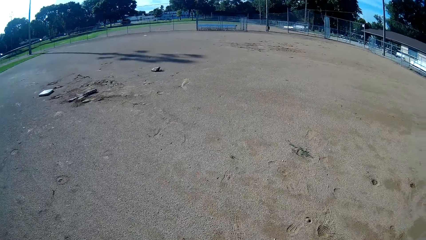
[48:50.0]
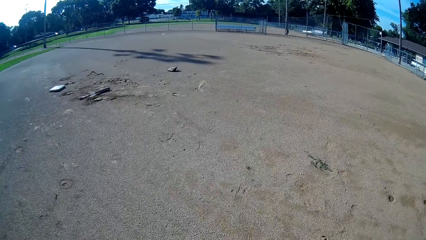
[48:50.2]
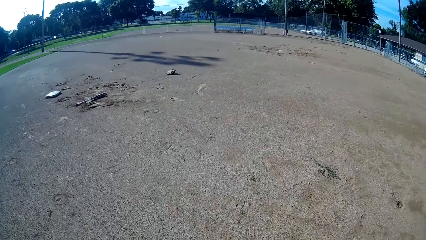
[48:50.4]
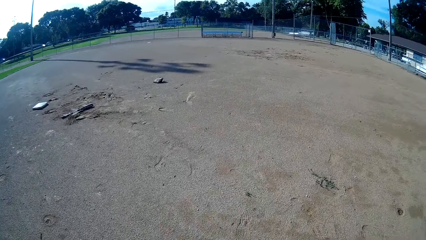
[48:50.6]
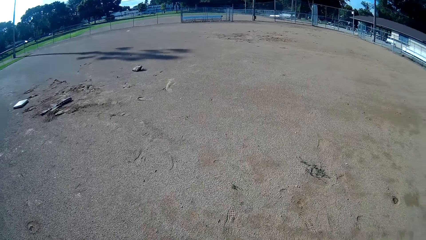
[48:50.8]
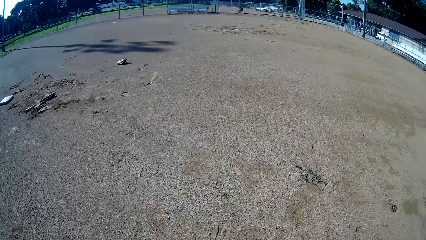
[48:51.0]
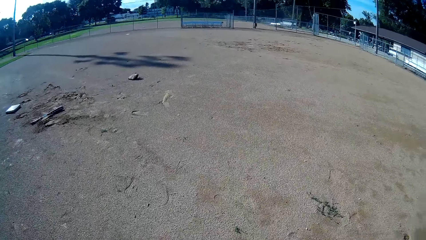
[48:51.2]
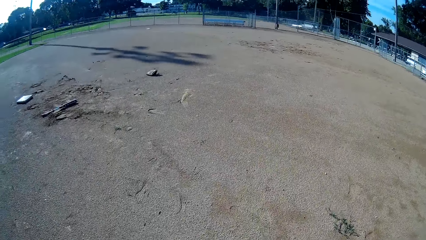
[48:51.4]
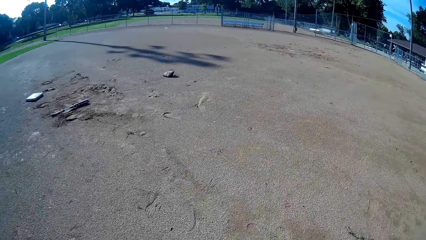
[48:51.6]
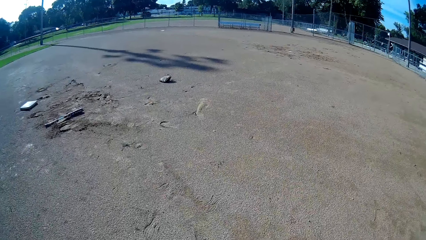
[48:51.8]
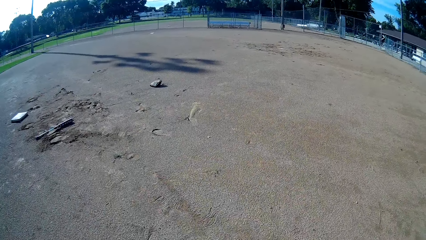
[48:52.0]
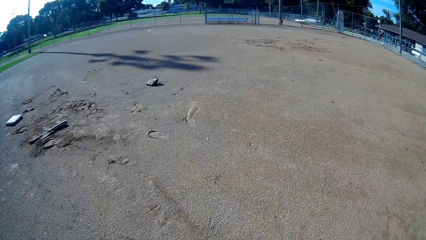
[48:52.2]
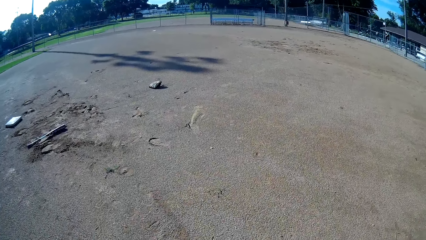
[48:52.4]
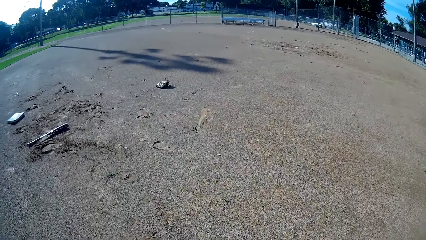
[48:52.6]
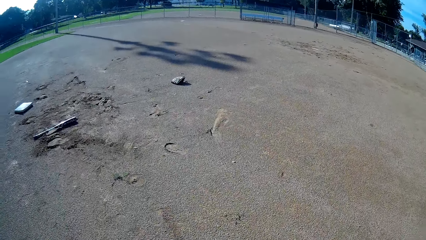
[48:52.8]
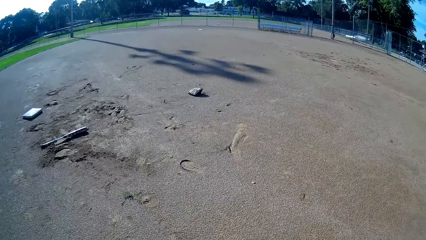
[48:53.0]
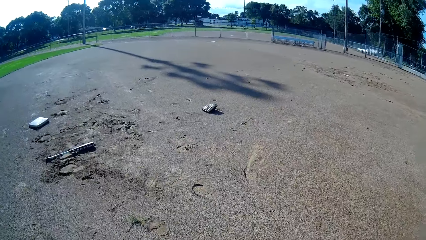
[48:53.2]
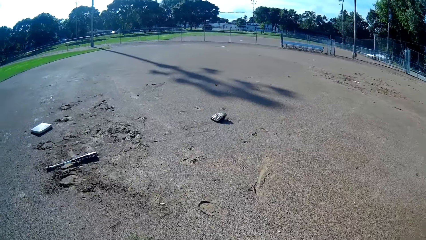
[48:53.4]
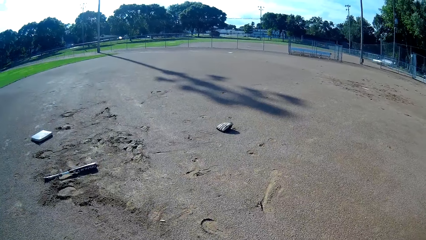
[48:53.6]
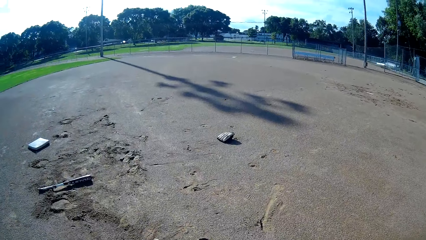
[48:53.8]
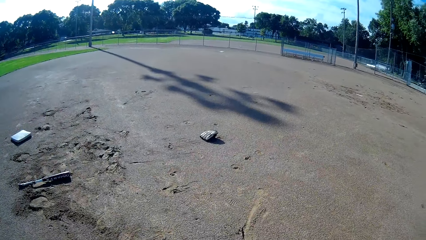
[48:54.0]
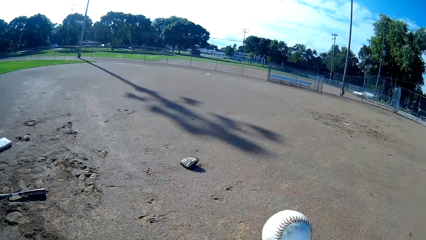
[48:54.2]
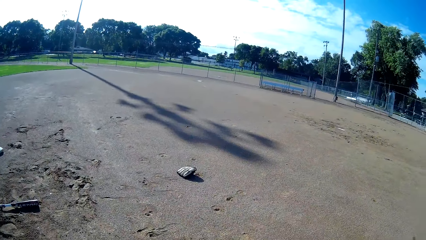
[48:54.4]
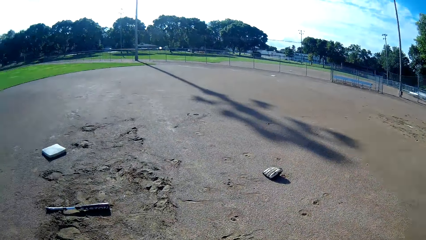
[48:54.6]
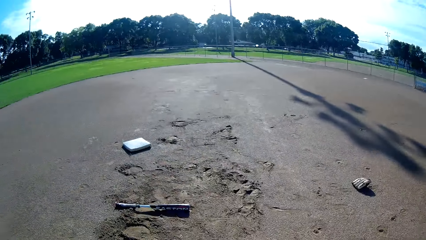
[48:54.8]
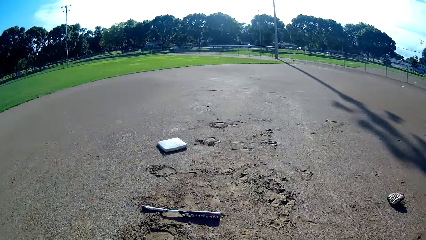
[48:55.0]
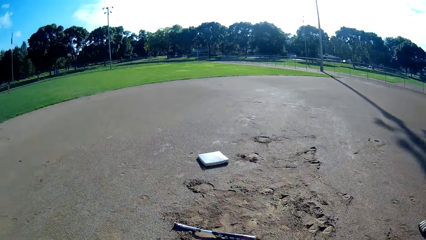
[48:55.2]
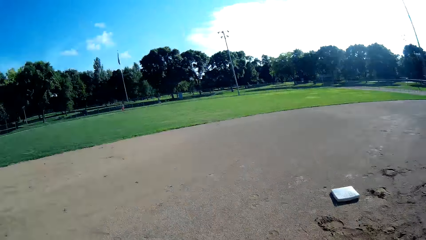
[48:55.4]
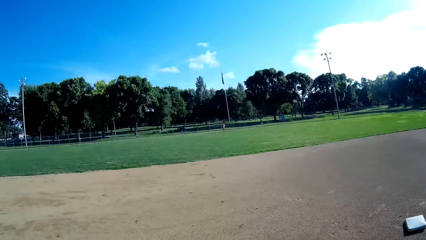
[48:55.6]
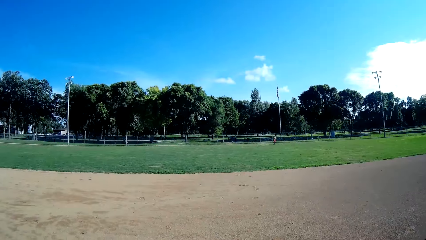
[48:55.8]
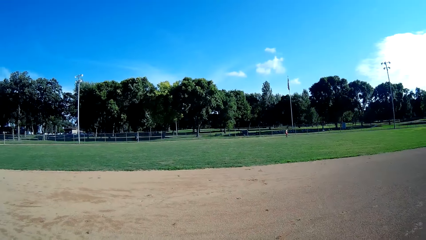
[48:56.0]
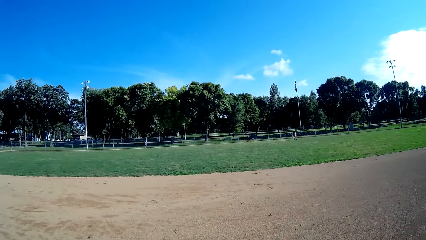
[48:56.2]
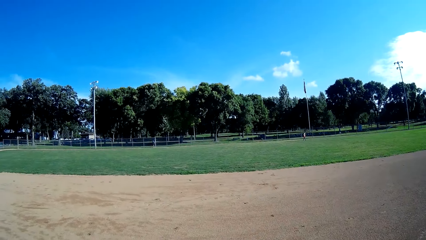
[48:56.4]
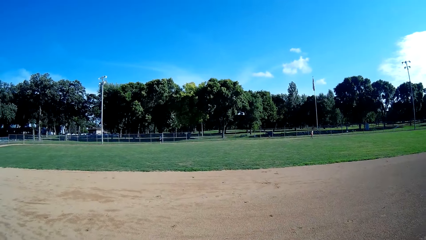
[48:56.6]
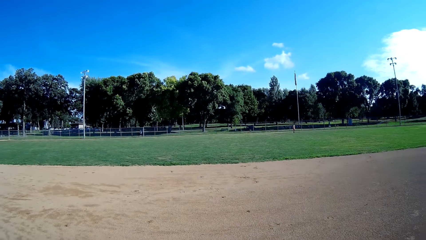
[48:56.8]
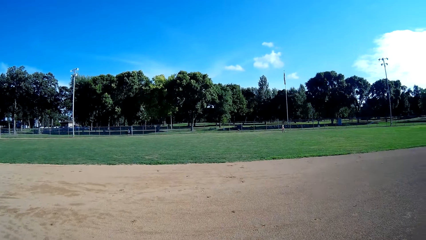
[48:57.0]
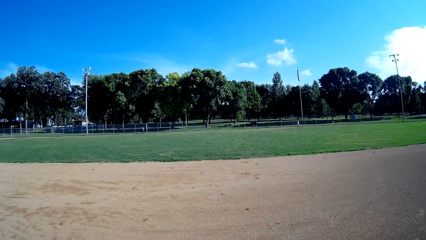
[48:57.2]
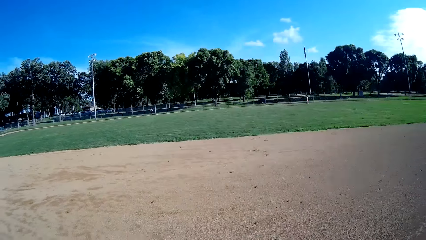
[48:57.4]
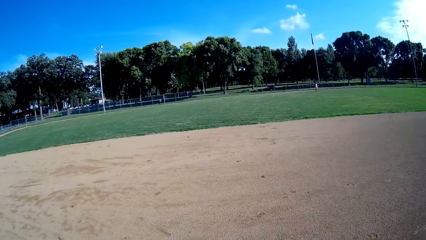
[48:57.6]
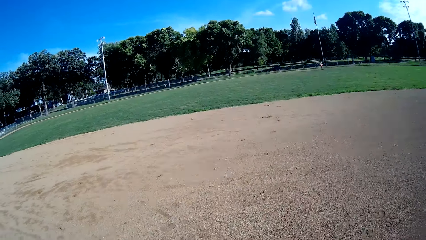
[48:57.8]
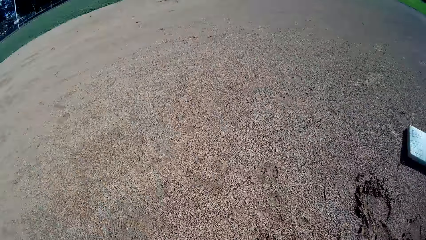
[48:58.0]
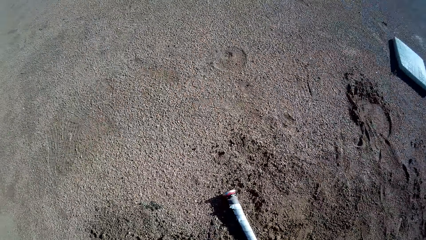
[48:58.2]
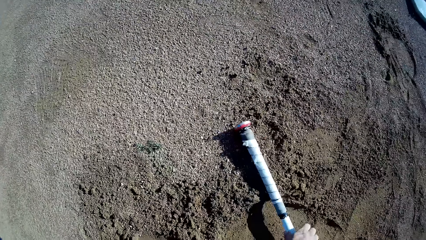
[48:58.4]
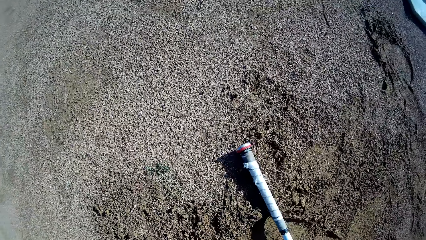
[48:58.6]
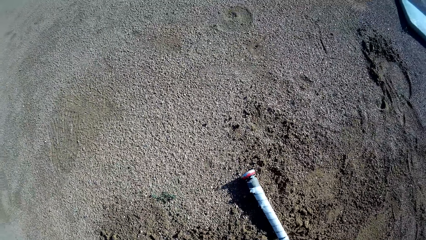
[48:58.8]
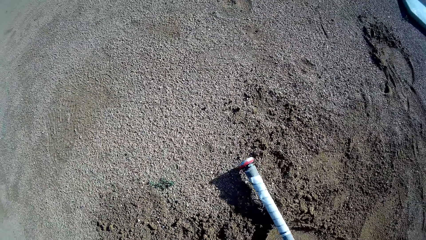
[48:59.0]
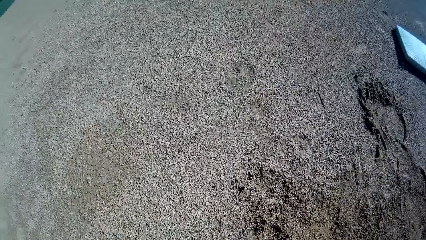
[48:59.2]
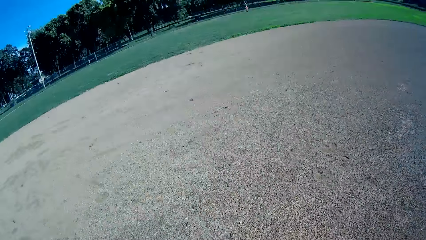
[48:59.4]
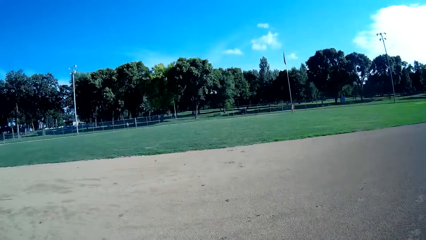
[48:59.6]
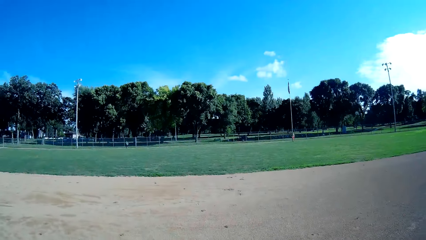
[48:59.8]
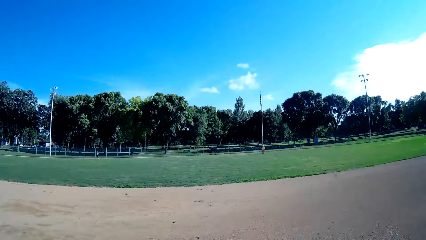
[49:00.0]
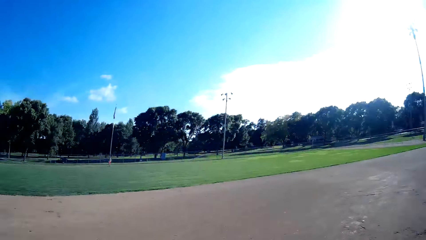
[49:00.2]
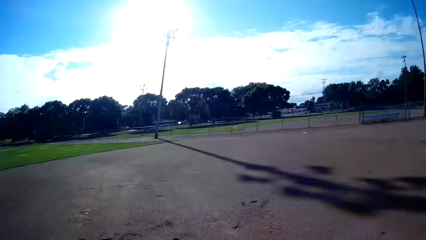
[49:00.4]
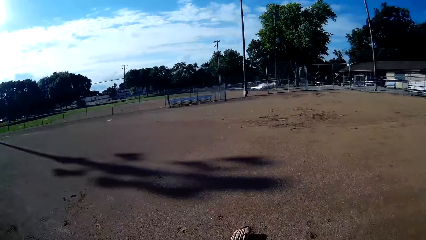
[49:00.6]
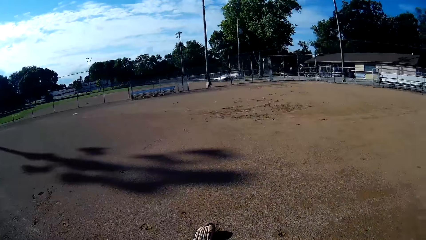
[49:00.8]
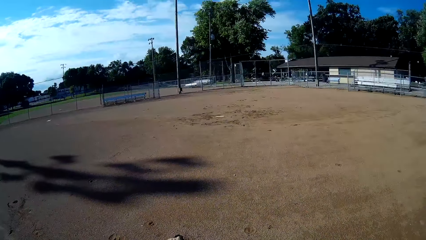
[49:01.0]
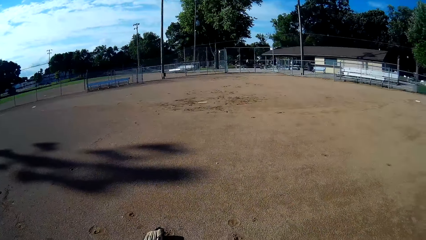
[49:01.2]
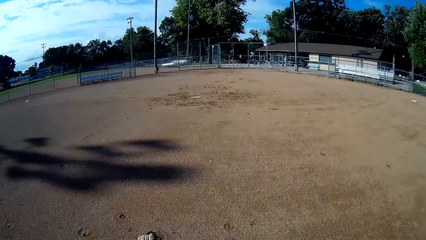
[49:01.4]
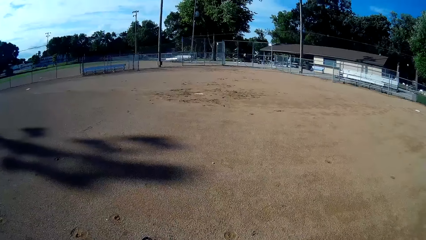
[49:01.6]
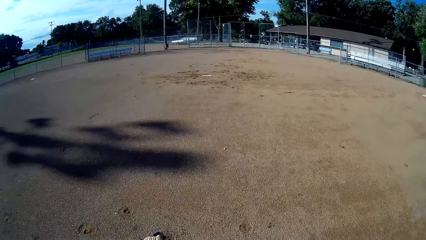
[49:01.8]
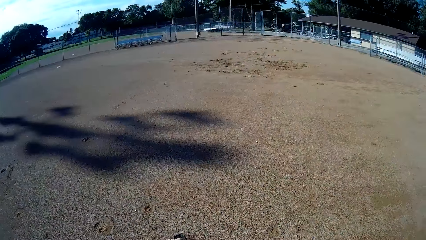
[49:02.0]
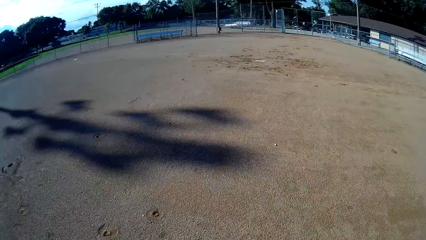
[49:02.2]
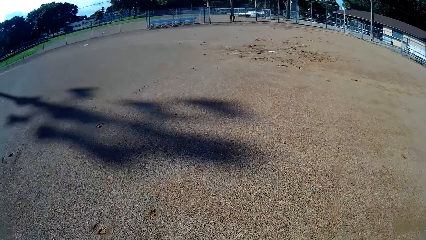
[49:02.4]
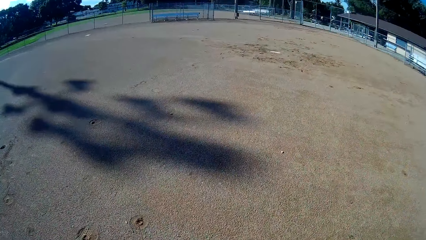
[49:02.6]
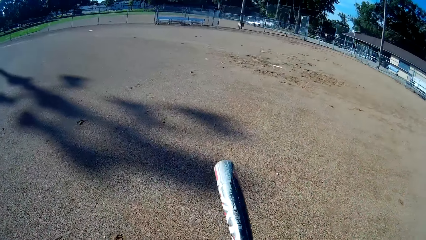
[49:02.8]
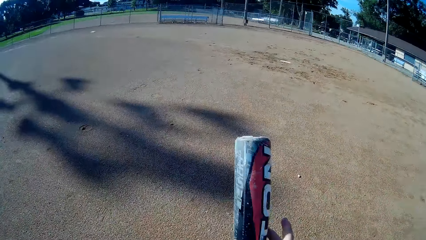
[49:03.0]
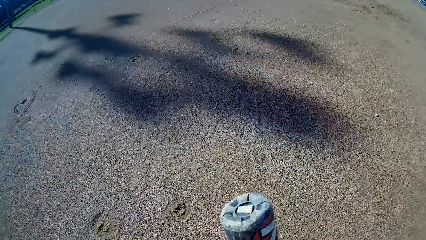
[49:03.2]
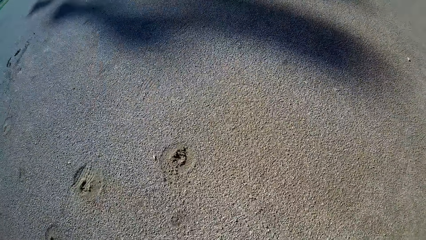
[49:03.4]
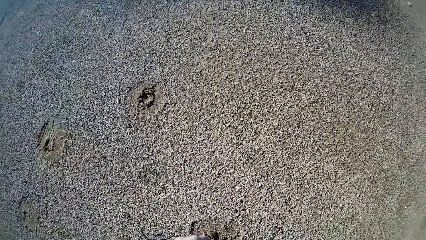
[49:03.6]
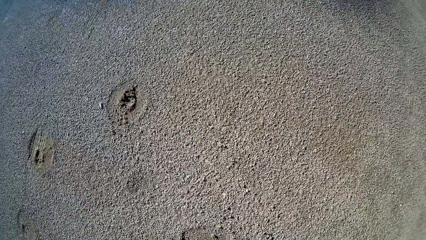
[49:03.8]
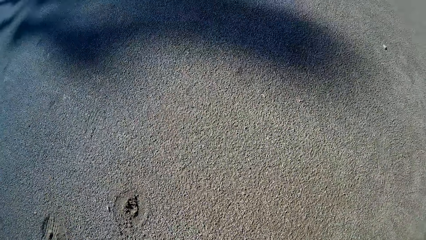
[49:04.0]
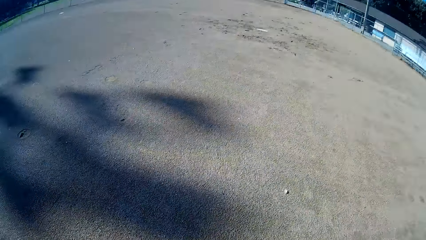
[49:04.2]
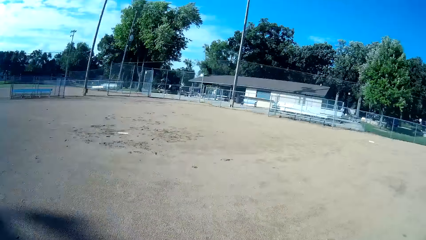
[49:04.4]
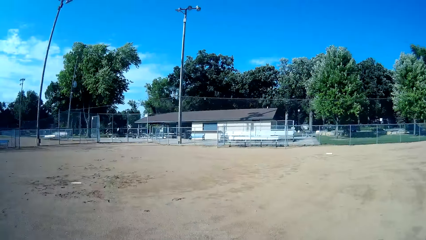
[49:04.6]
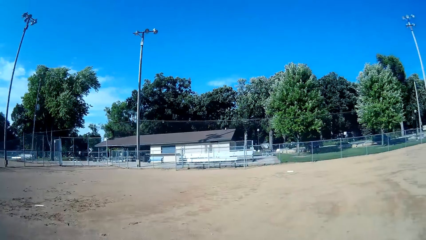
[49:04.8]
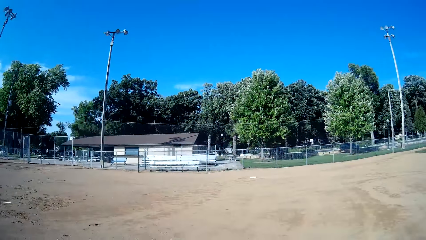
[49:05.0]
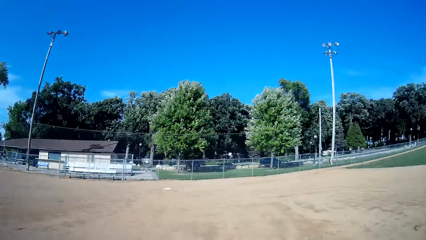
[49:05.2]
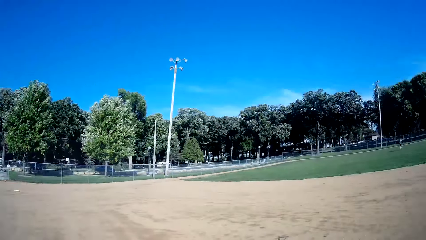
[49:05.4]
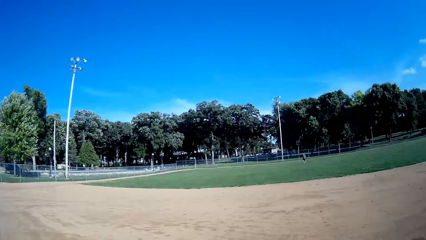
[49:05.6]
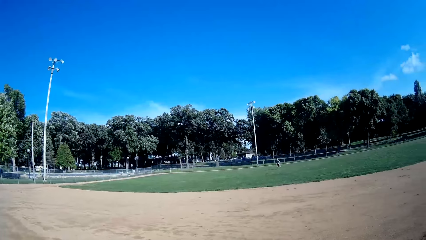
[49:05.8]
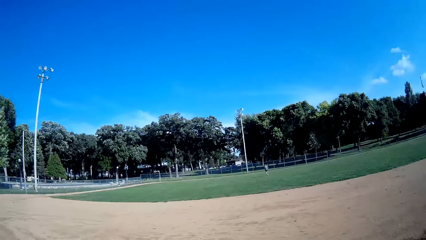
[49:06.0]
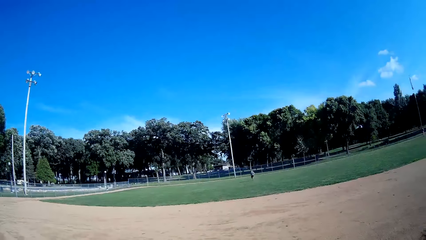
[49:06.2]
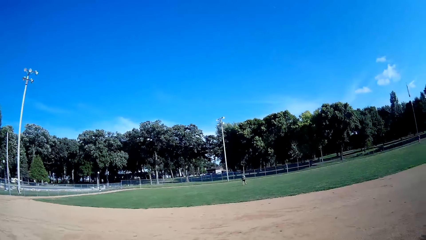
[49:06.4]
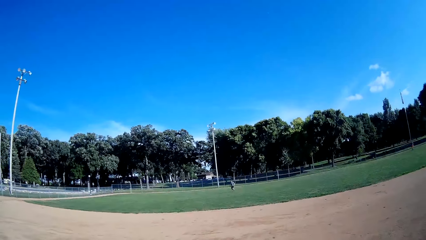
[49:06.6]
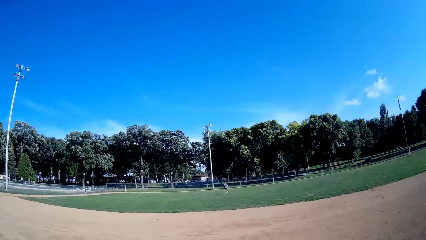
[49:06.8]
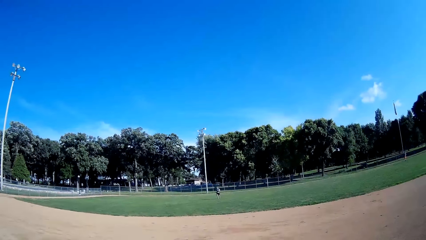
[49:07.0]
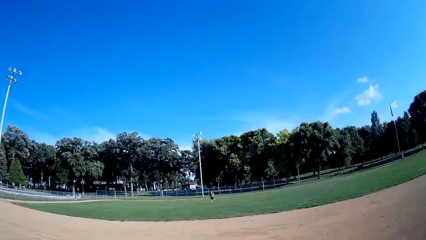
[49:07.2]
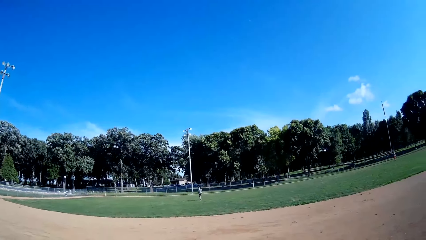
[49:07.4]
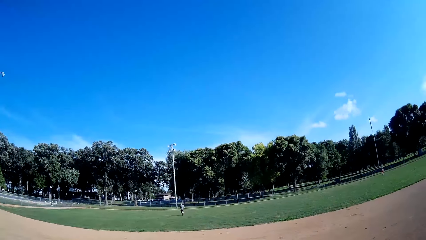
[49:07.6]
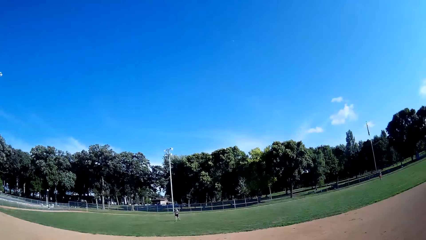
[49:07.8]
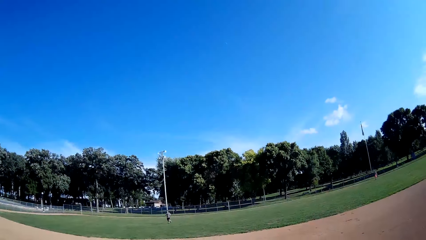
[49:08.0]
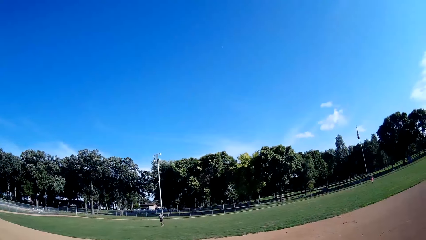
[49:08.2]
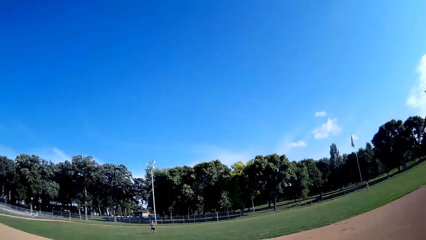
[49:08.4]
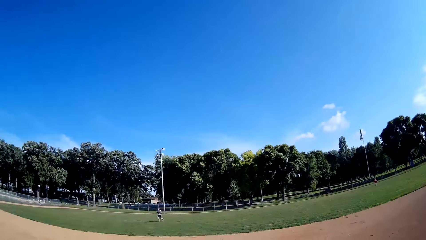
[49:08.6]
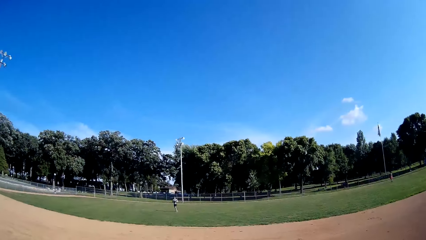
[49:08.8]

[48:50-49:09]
The camera wearer picks up the baseball bat from the ground. They walk around the field. They walk away from the baseball base. They flip the baseball bat. They hit the baseball bat on the ground. They look in the direction of the man. The man runs towards the camera wearer. The man runs around the field.
